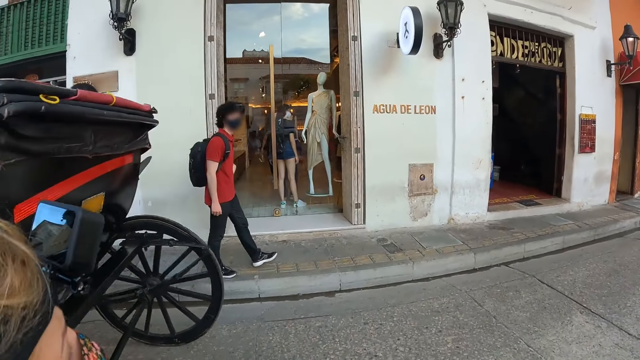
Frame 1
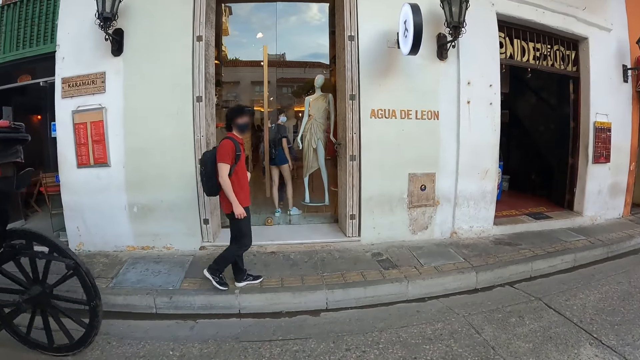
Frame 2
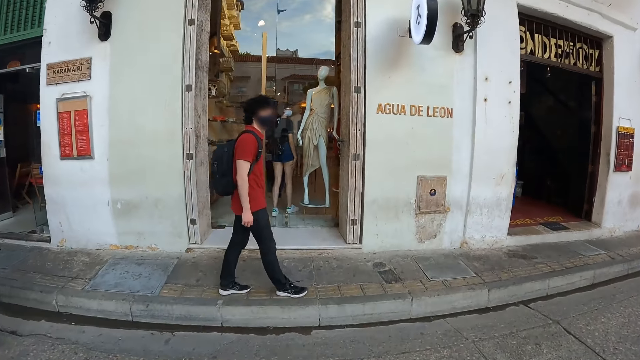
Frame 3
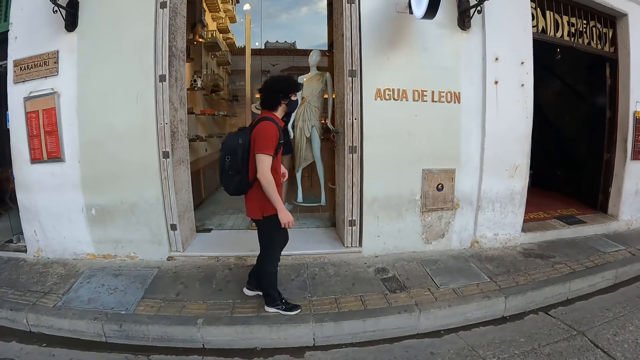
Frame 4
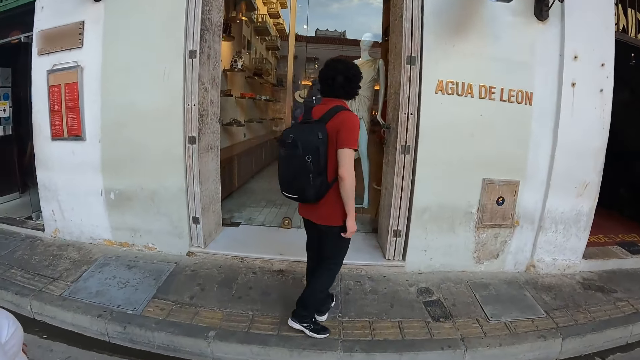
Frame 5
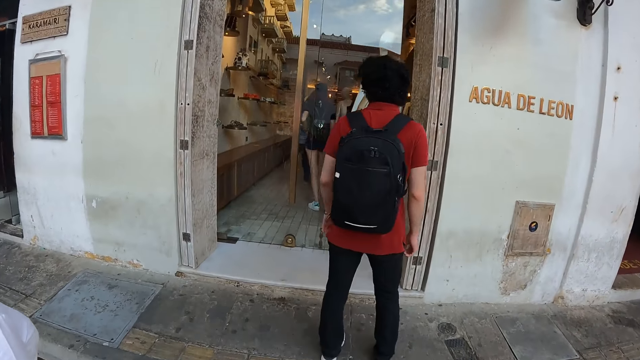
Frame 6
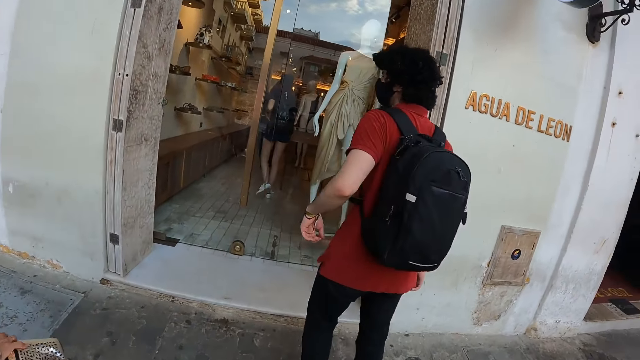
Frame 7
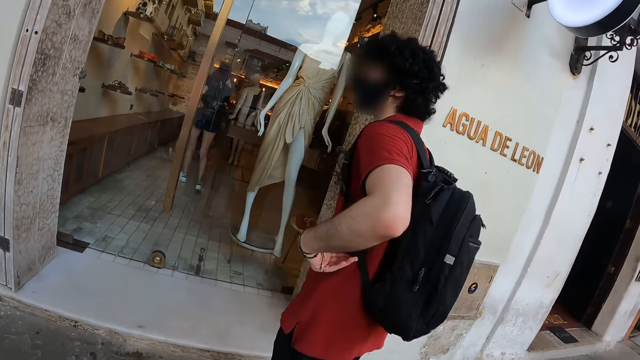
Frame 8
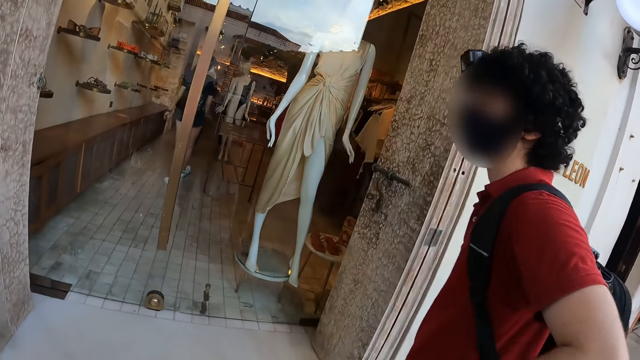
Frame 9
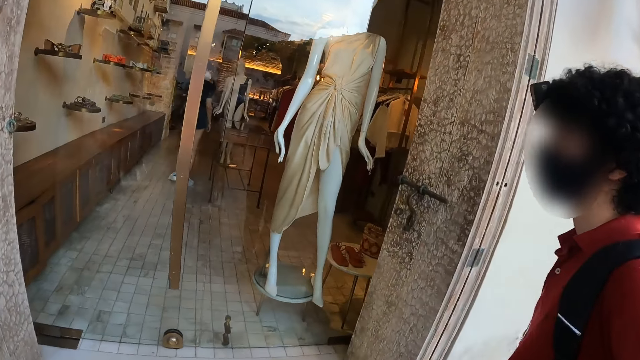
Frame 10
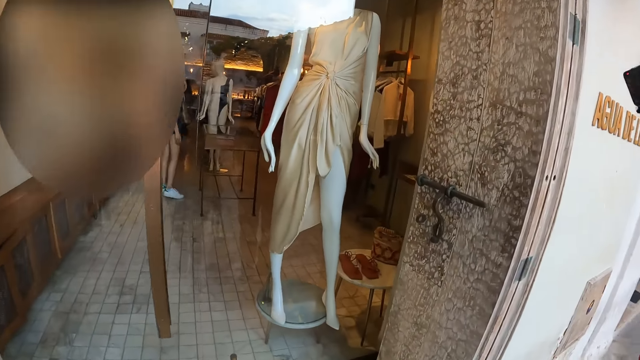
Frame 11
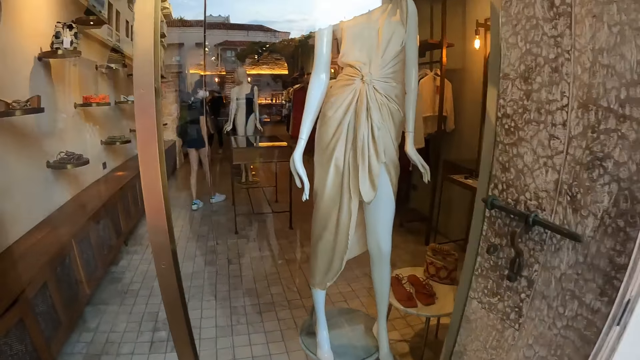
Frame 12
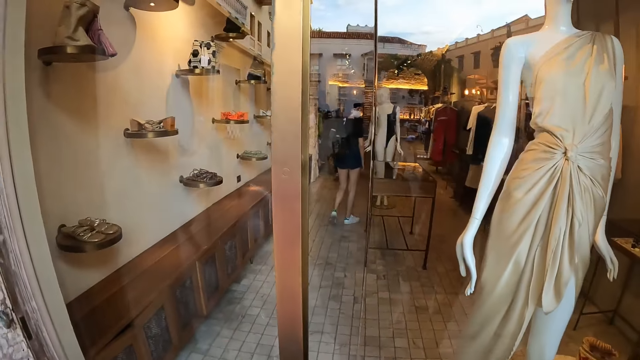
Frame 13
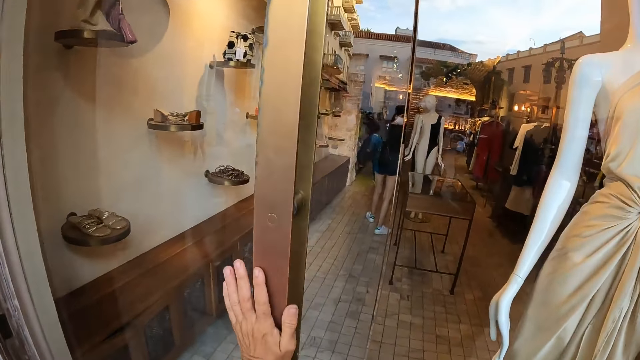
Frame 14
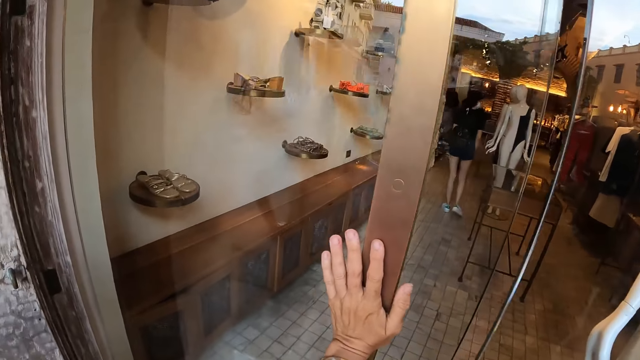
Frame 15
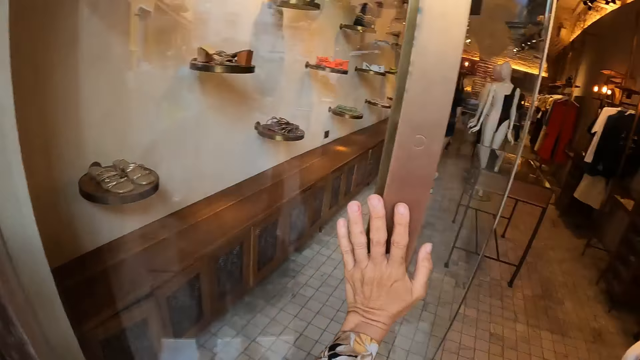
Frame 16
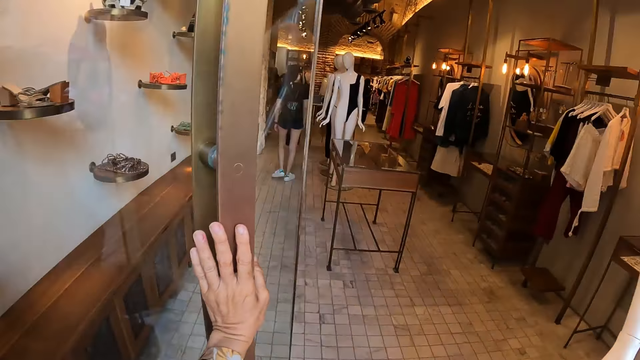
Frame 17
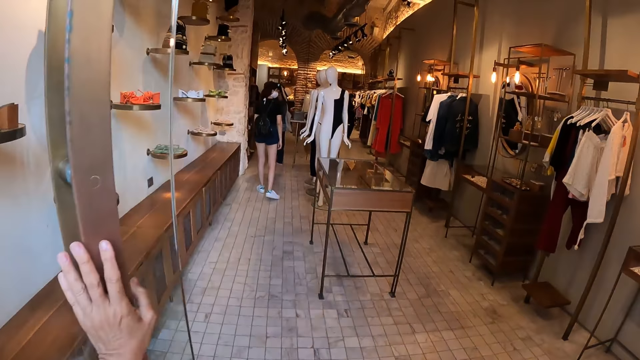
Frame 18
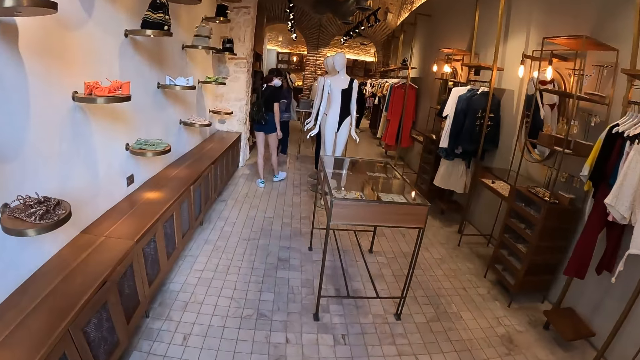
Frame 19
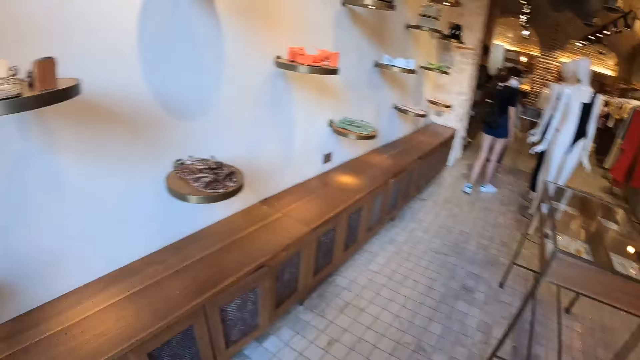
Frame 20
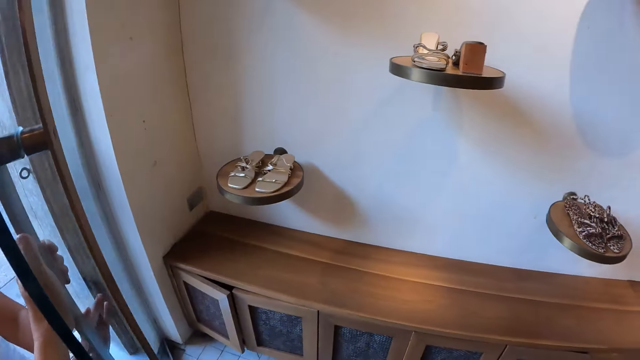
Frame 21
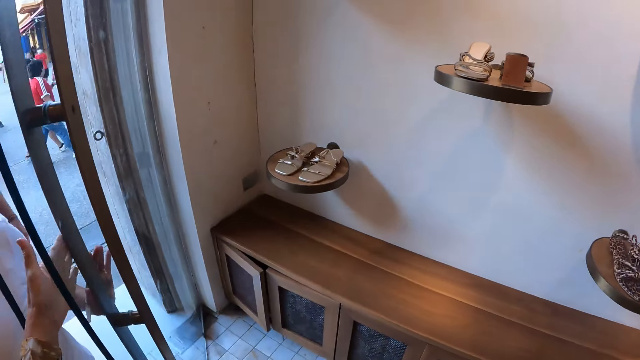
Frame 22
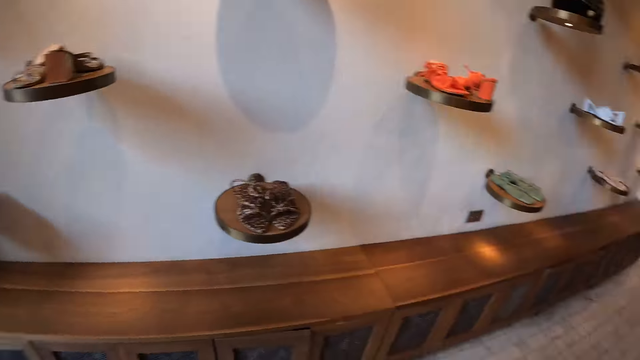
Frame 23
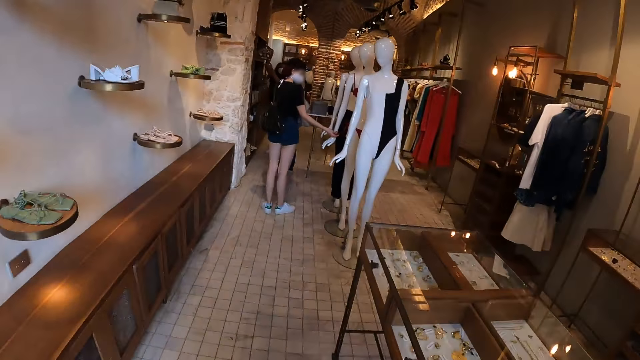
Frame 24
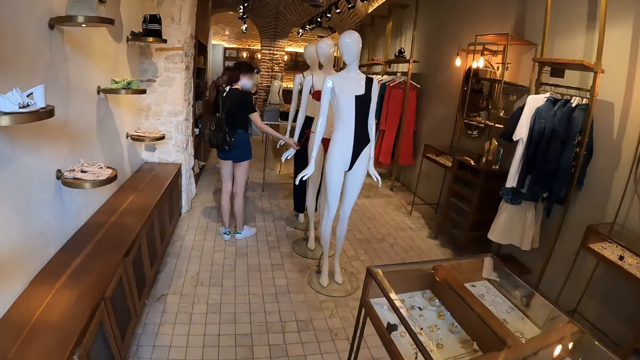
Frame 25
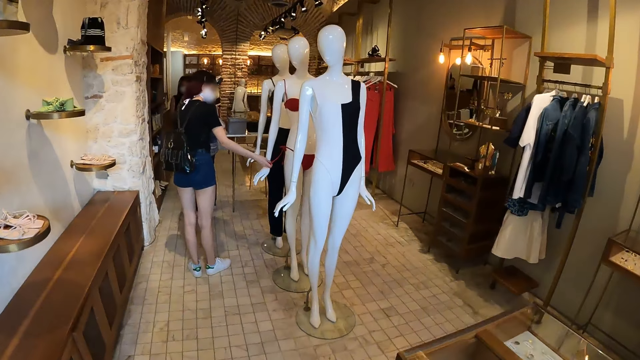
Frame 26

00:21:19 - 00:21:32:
The camera wearer opens the door with her left hand. She walks into the store.

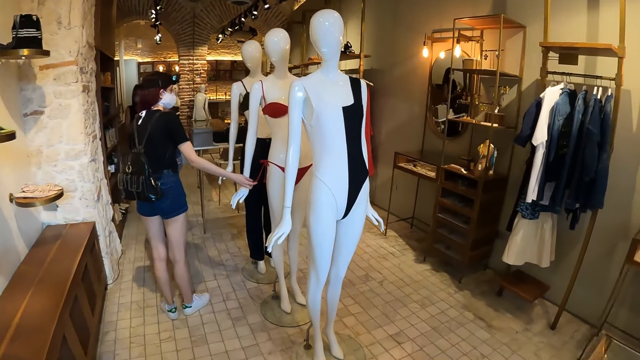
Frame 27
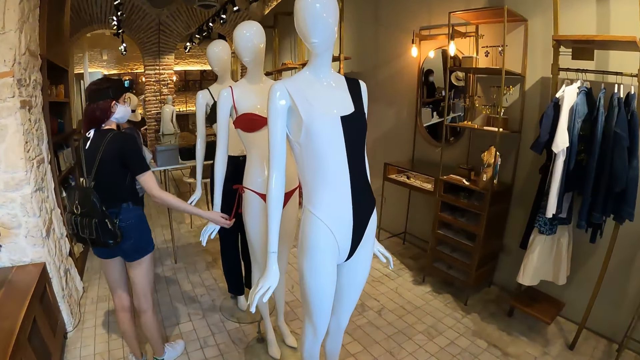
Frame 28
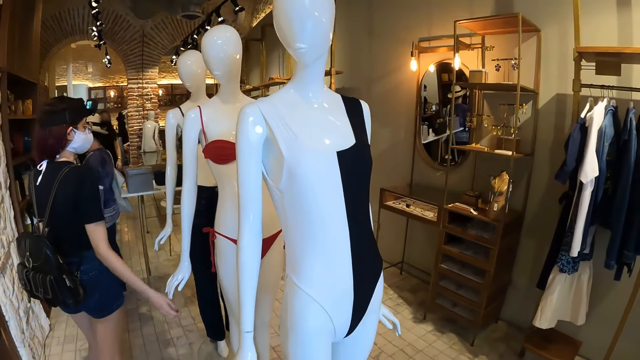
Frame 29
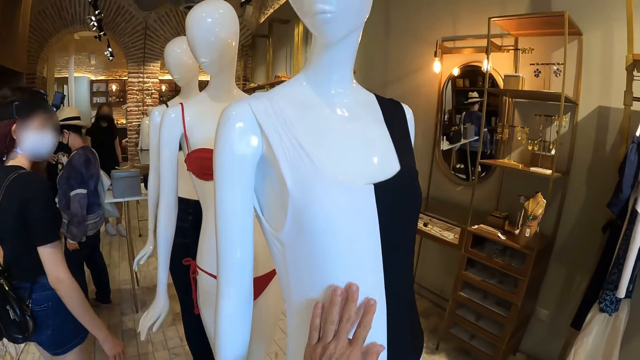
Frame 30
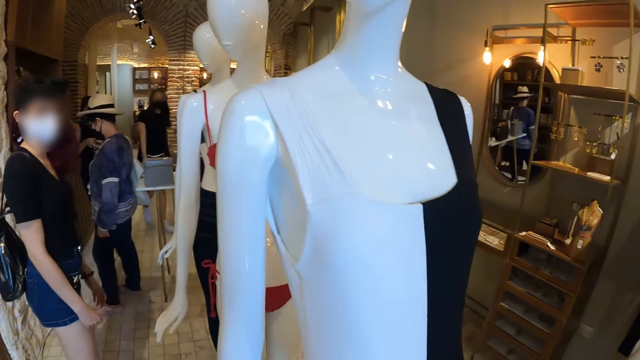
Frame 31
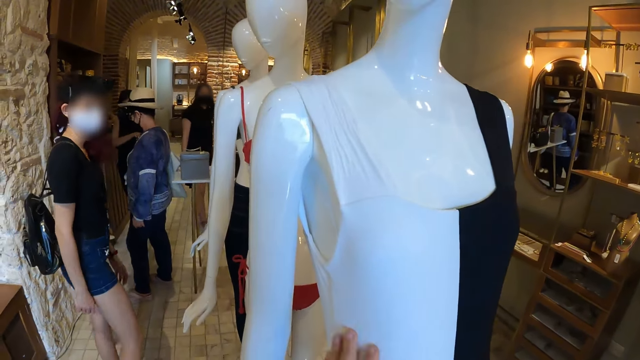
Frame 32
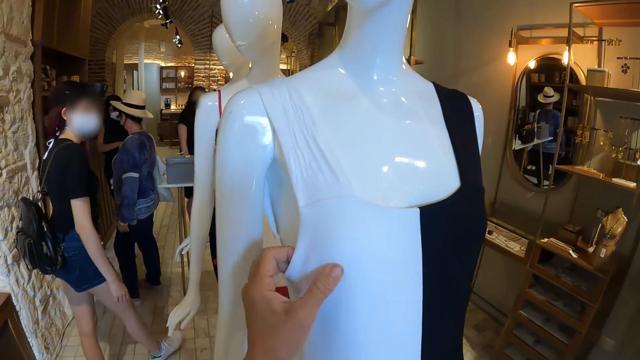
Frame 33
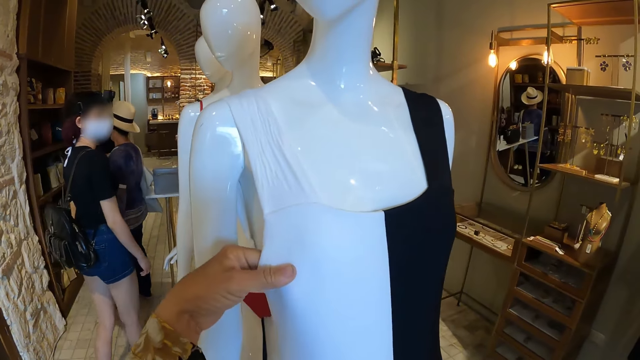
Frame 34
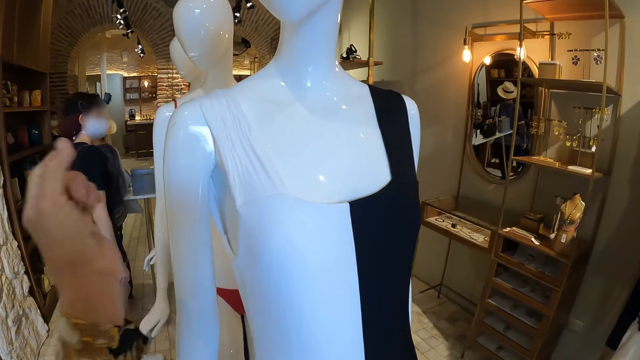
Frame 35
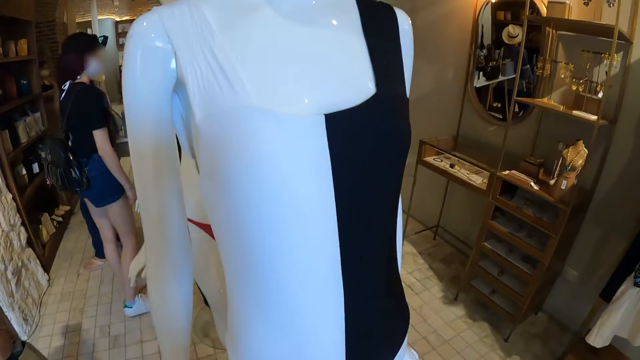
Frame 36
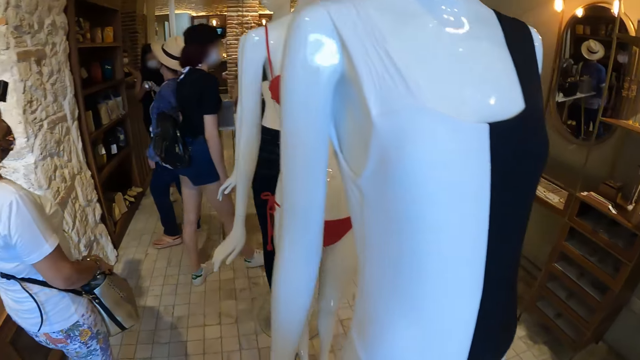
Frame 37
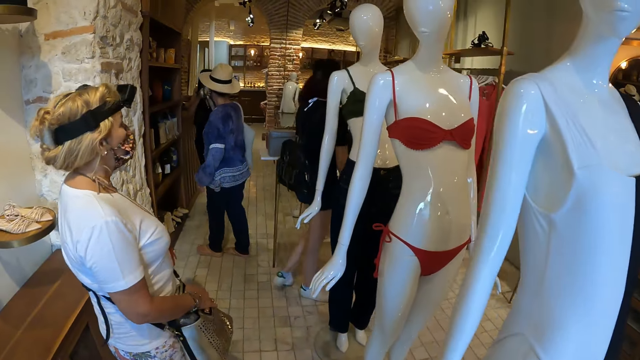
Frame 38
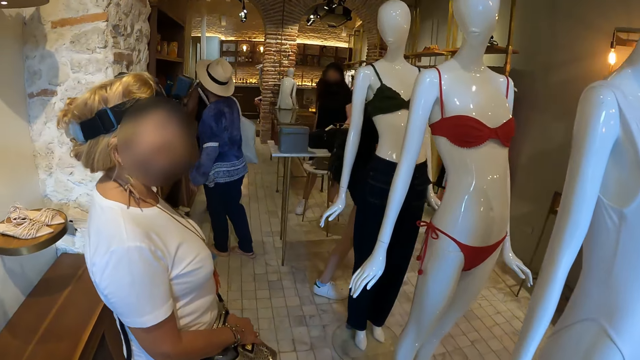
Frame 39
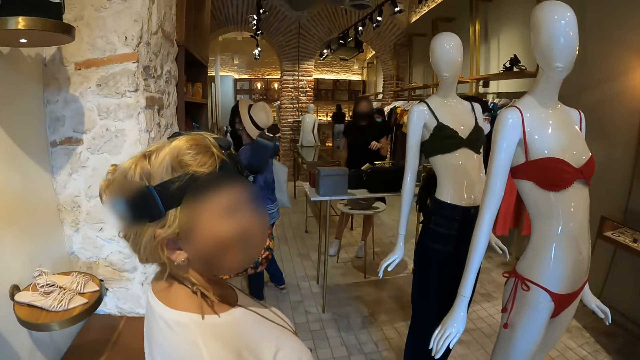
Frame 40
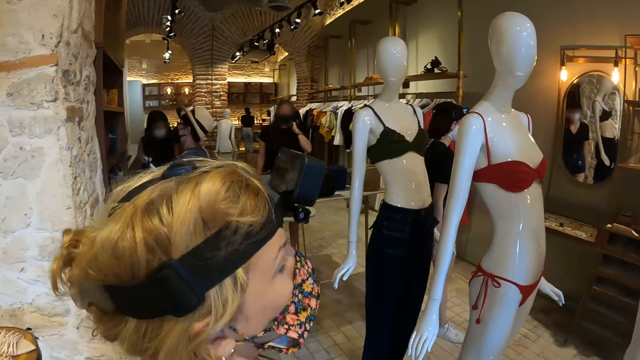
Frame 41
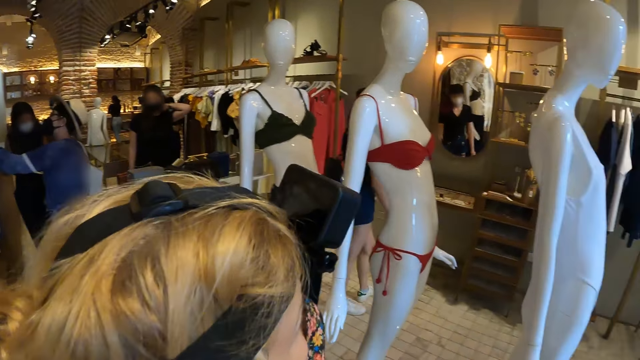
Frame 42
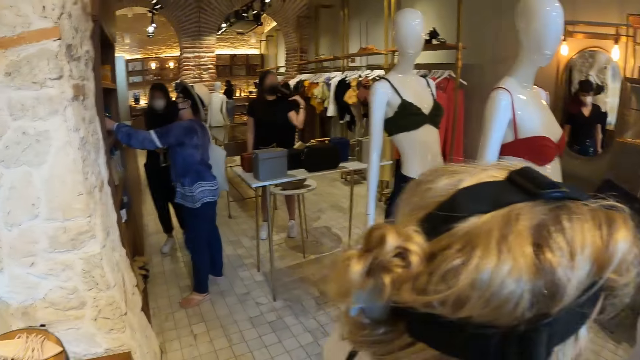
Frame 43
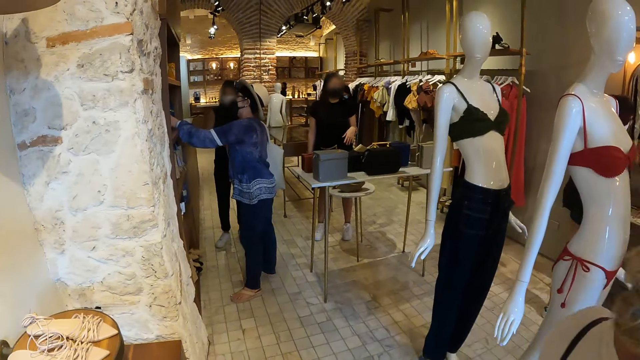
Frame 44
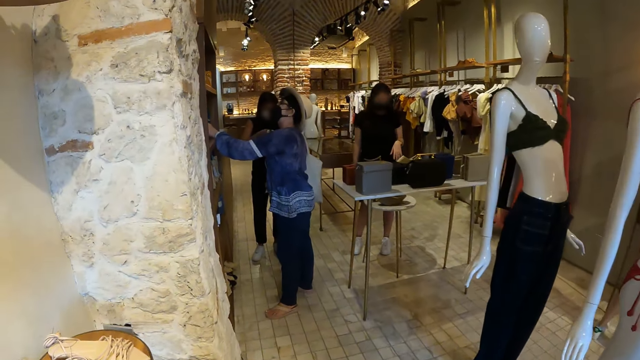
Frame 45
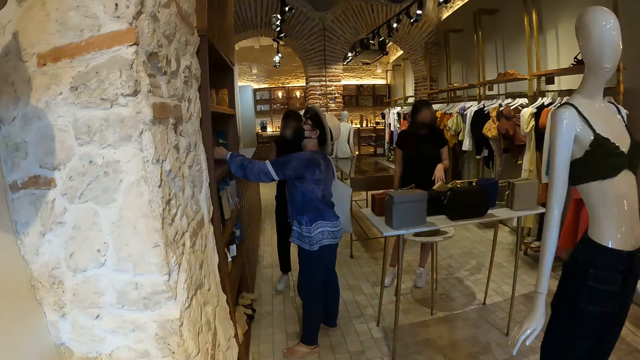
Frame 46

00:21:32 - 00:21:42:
The camera wearer touches a swimsuit on a mannequin with her left hand. A woman converses with a store attendant.
